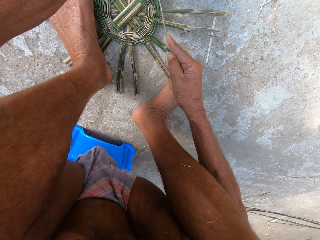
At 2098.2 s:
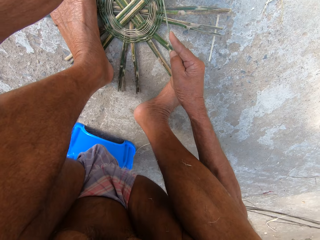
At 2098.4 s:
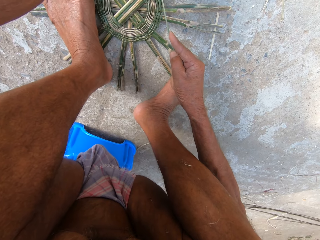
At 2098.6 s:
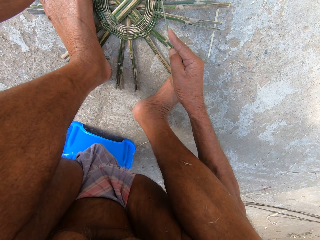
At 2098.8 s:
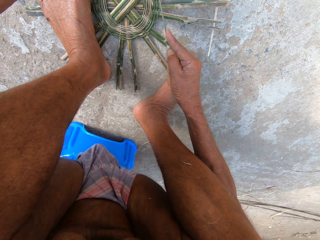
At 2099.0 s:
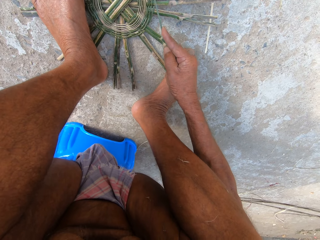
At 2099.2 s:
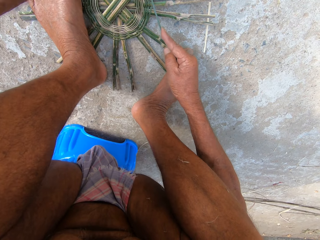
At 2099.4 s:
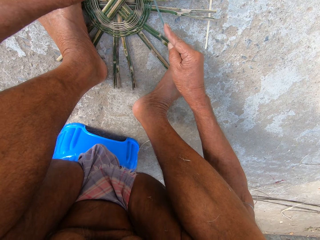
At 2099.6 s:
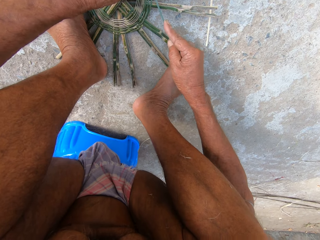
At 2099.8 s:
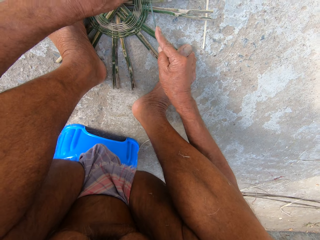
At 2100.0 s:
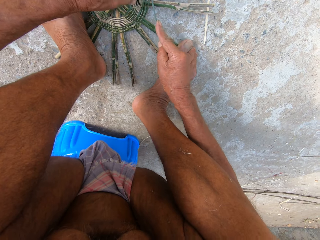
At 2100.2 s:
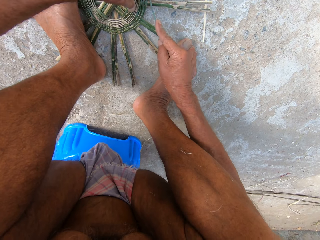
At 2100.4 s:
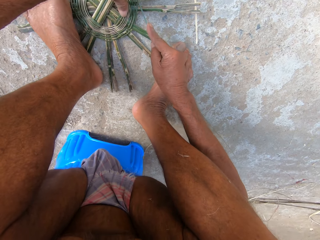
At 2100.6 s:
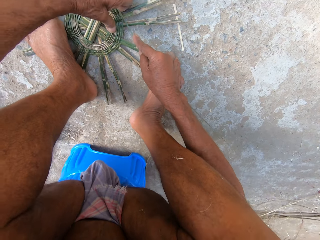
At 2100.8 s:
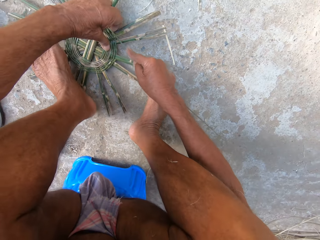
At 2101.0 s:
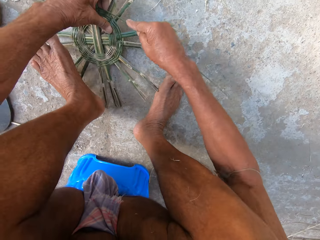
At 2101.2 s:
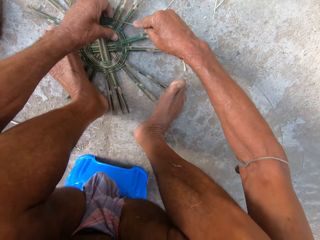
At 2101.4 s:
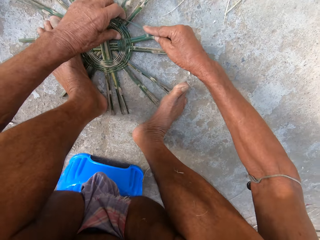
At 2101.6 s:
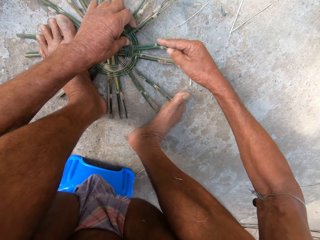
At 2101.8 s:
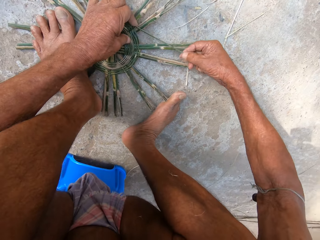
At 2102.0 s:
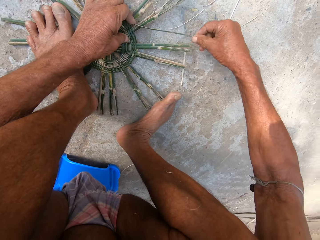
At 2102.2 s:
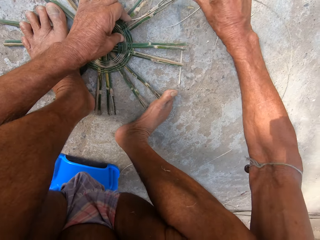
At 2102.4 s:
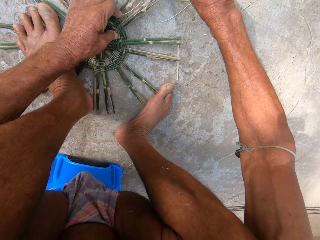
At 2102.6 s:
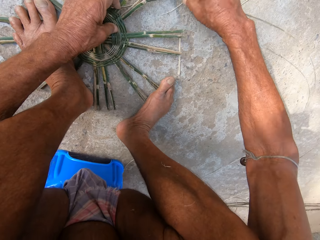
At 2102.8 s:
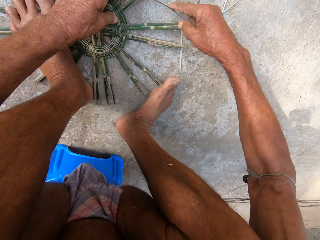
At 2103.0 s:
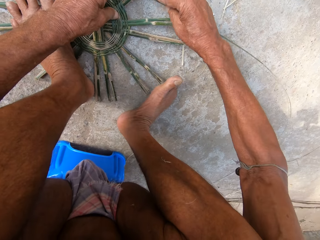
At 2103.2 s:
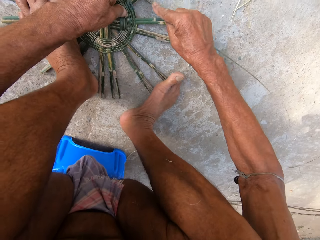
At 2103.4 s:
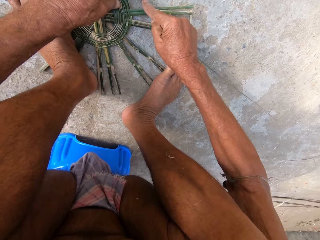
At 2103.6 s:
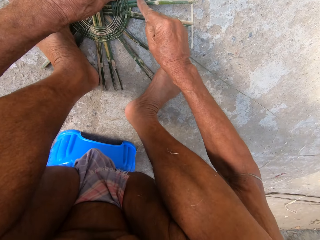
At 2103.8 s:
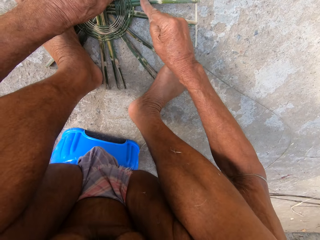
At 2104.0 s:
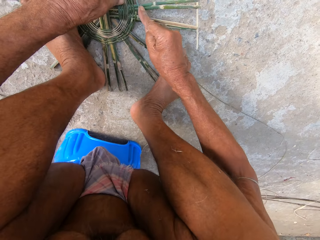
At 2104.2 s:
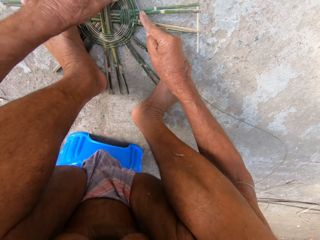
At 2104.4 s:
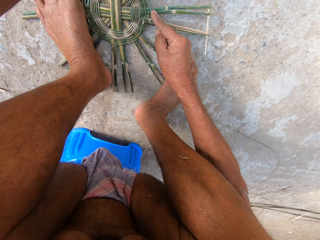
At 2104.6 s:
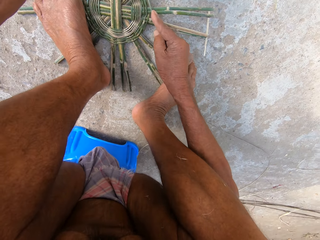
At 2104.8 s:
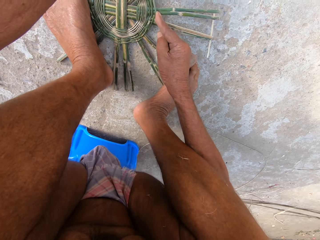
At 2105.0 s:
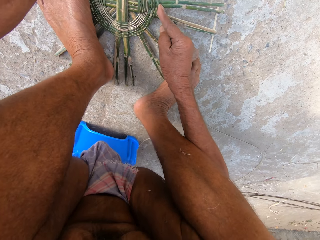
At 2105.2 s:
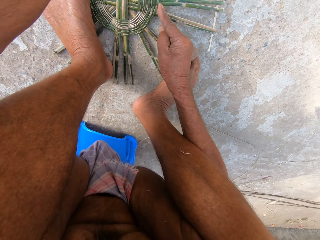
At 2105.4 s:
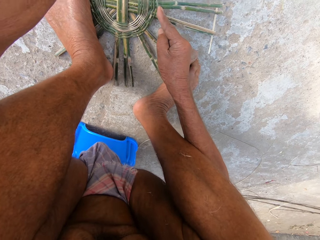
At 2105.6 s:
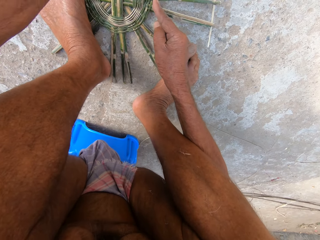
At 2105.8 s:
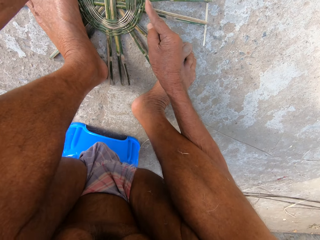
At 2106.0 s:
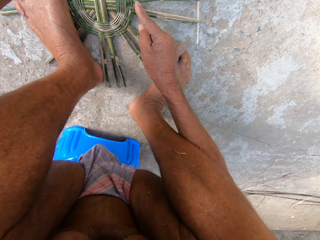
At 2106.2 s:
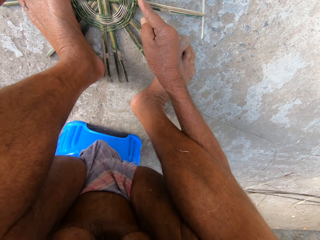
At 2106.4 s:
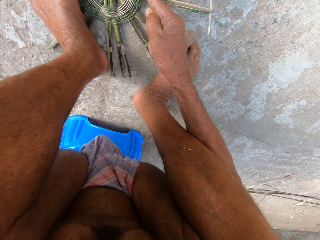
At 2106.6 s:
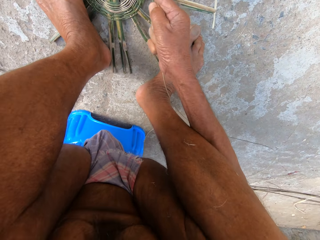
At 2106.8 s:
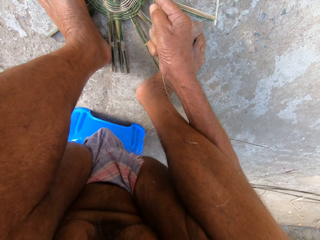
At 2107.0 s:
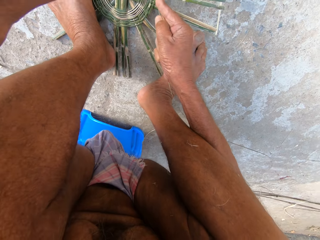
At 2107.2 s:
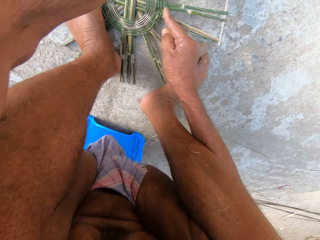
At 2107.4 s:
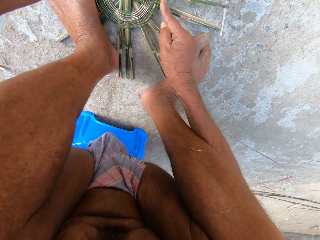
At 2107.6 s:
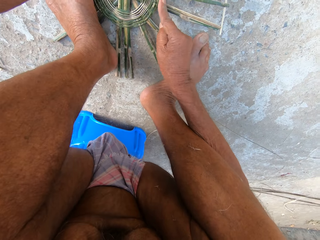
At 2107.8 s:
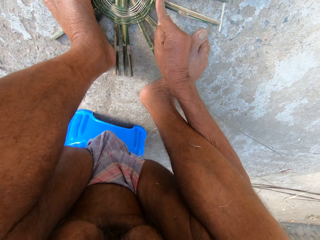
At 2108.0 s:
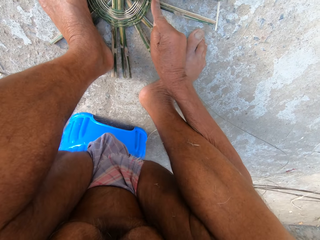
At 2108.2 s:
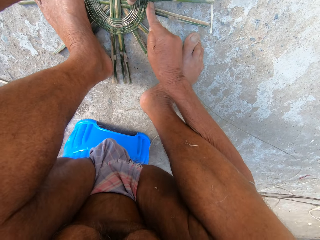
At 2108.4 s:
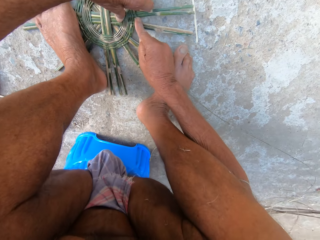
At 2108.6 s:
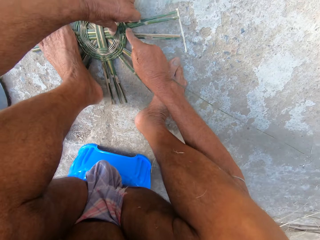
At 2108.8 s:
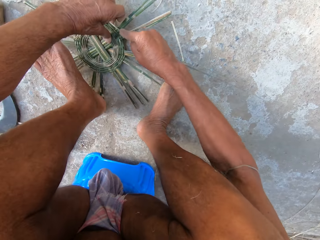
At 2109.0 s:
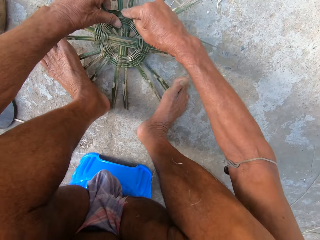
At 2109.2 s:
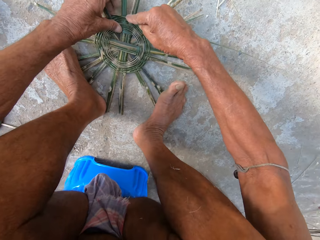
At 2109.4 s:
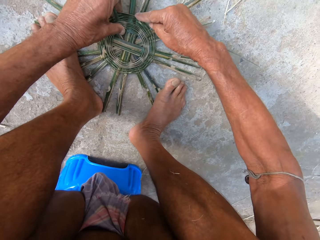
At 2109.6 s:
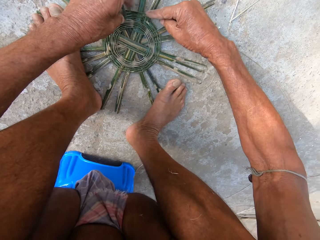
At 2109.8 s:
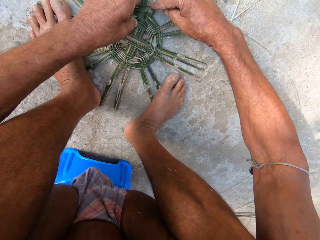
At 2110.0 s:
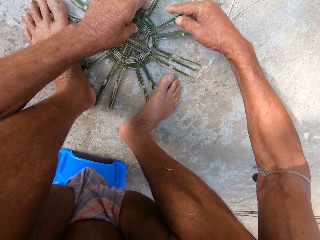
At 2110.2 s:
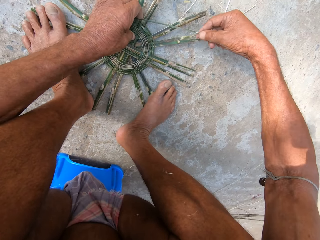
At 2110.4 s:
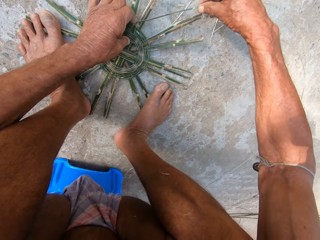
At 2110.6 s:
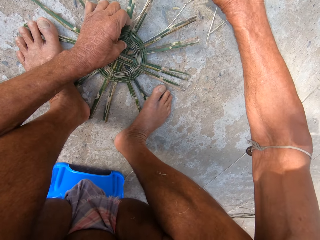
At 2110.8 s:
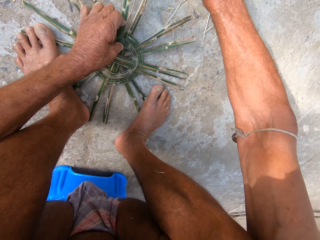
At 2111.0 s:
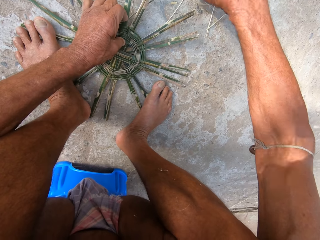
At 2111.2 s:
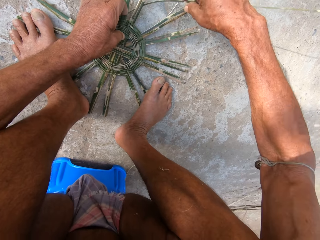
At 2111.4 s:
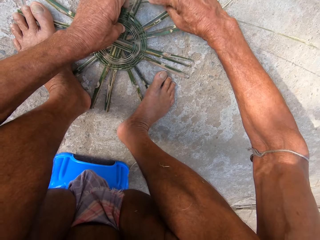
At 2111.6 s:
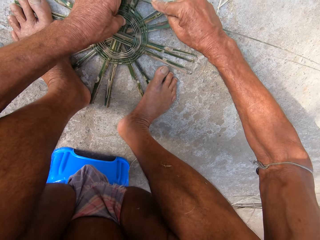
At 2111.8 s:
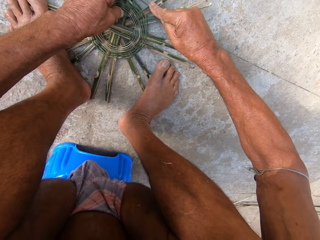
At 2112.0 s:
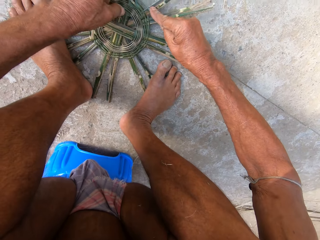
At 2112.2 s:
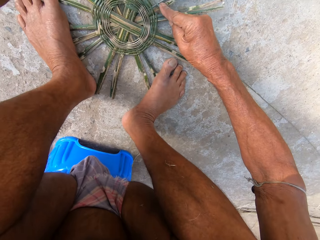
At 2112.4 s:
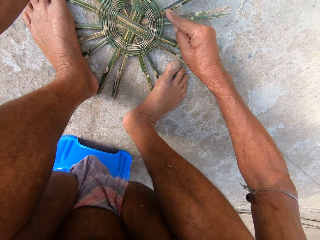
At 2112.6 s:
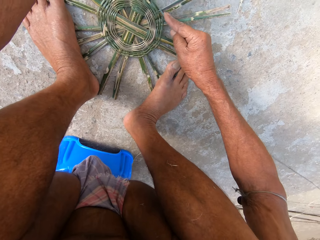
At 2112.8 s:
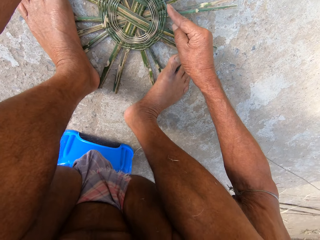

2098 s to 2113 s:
The camera wearer turns the basket base on the floor with his left hand. He places both legs on the basket base on the floor. He weaves the basket with the reed in both hands. He turns the basket base on the floor with his left hand. He places both legs on the basket base on the floor. He weaves the basket with the reed in both hands.

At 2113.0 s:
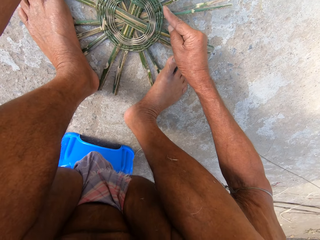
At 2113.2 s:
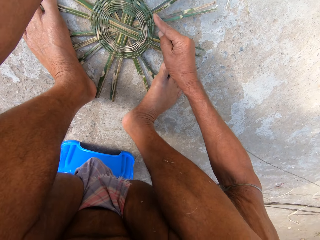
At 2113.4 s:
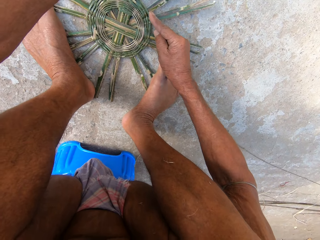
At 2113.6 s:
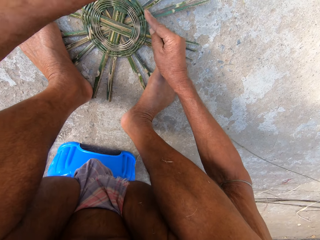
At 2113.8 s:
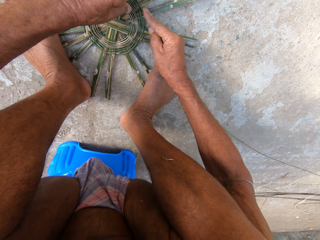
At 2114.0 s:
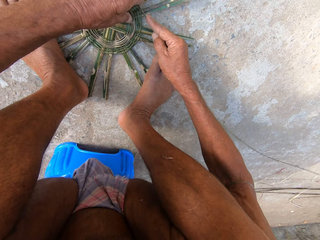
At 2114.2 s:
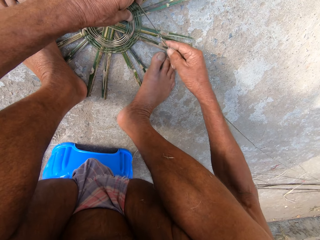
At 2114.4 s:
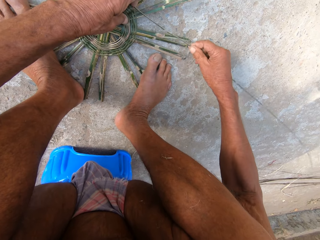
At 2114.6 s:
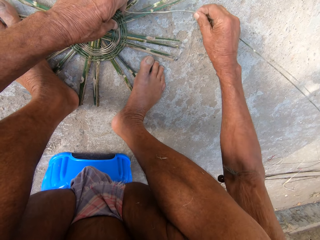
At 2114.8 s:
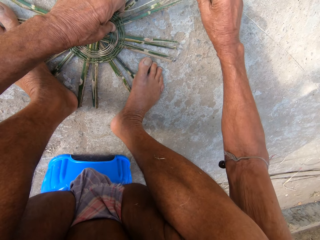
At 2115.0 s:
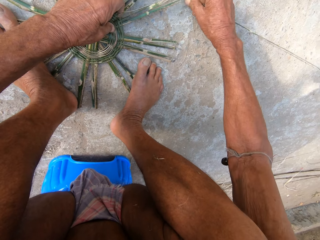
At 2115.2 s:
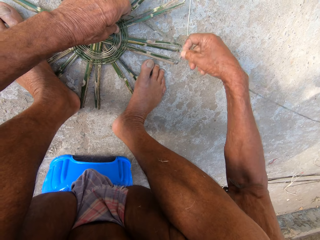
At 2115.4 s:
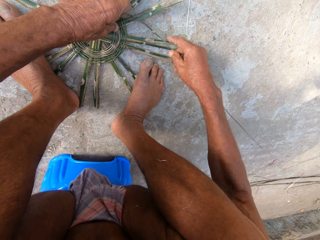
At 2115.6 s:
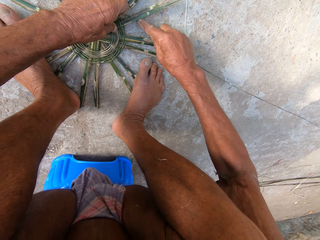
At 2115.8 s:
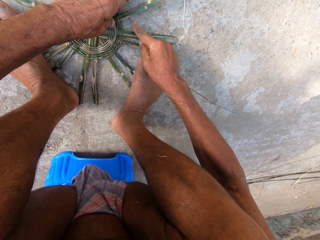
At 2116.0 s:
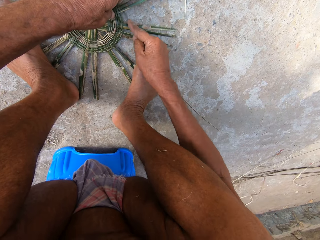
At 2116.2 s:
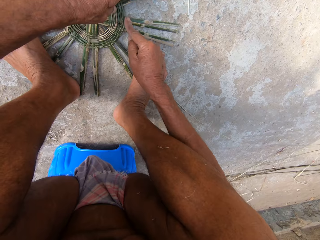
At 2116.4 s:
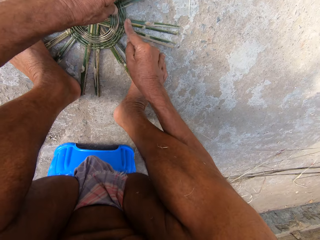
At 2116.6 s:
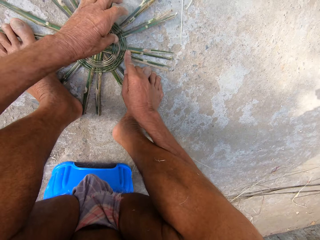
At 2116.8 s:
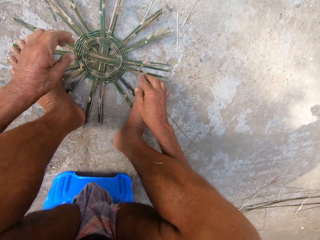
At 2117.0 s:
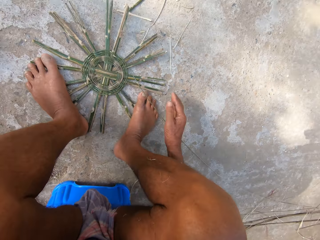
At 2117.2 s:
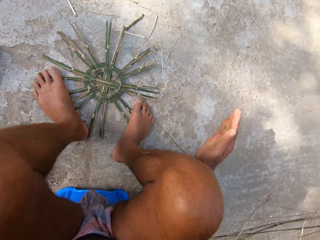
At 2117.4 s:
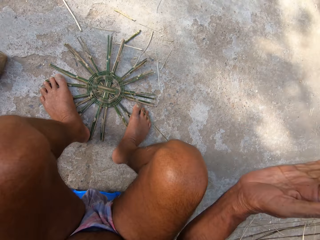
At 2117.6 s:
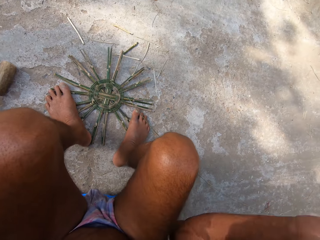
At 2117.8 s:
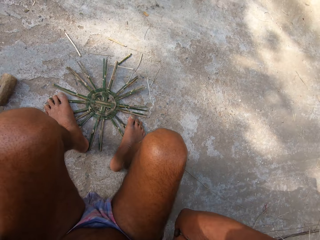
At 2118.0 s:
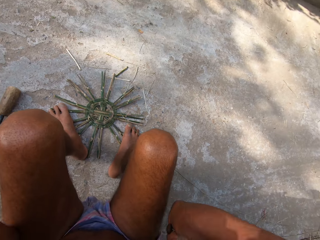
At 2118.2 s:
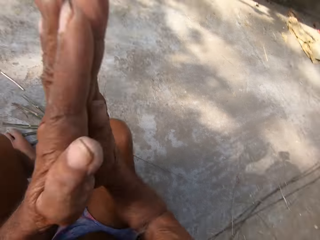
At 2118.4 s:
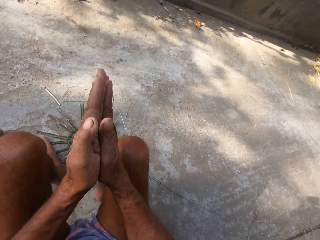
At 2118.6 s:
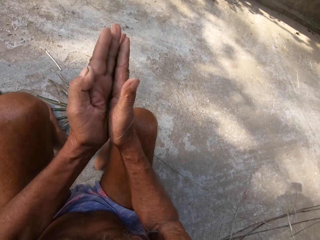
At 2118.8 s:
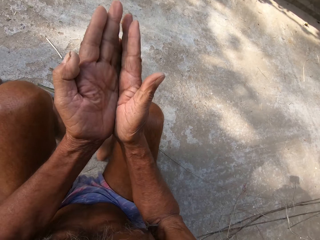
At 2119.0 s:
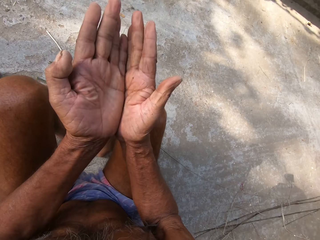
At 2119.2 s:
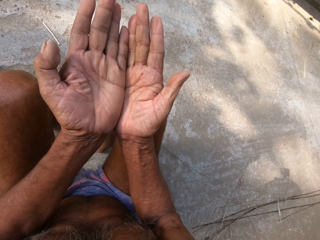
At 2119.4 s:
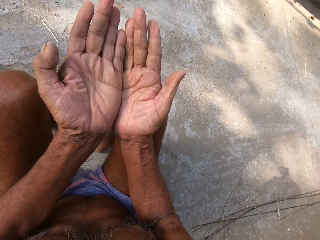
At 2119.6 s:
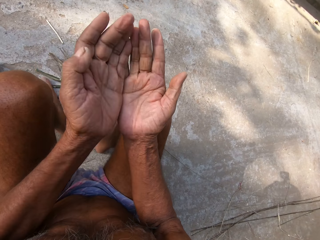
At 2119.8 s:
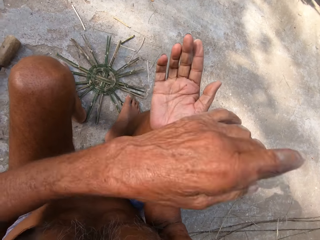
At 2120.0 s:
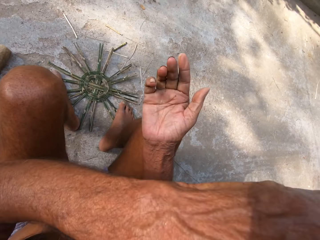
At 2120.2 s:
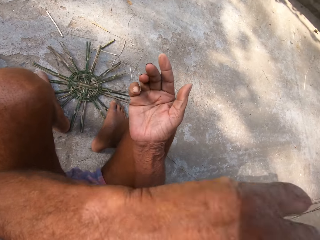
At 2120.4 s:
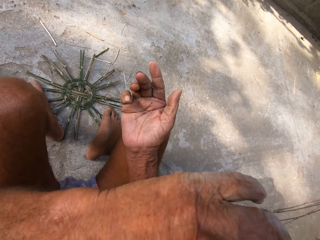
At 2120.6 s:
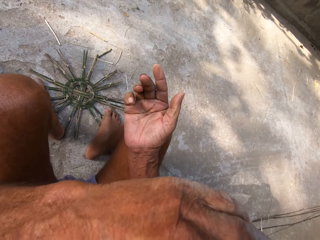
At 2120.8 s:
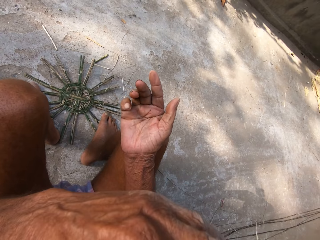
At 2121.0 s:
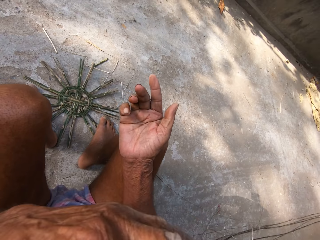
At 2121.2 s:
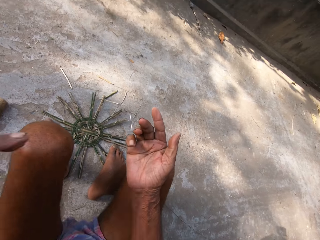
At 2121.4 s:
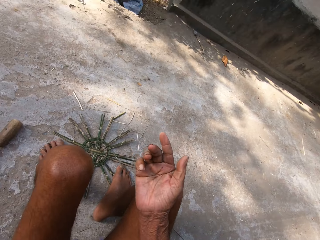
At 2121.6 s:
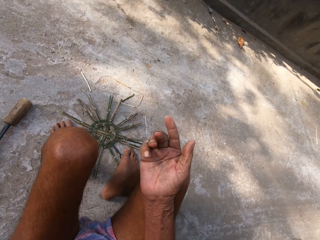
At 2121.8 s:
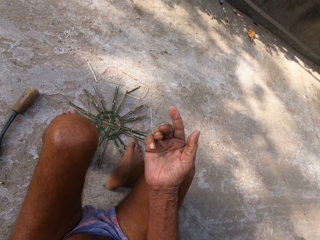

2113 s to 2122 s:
The camera wearer moves the hands. He claps with both hands. He wipes his face with the back of his left hand.
